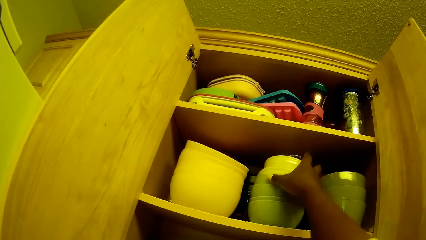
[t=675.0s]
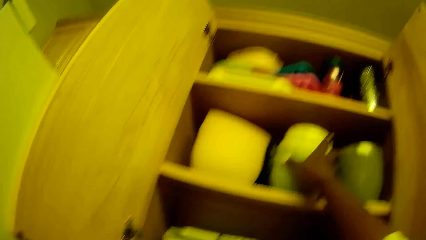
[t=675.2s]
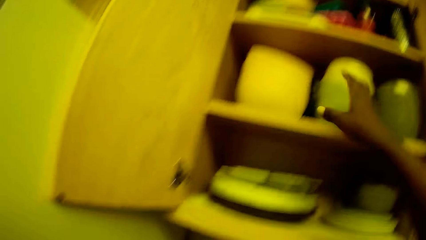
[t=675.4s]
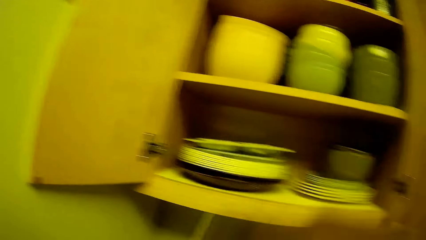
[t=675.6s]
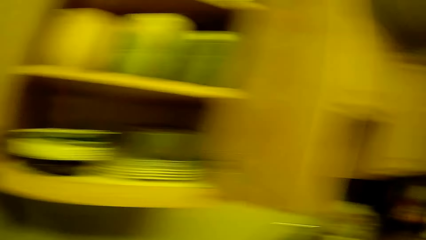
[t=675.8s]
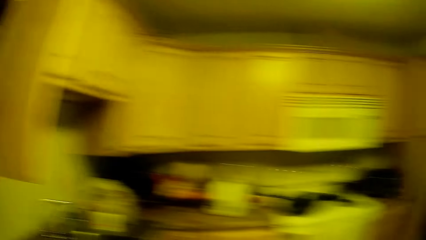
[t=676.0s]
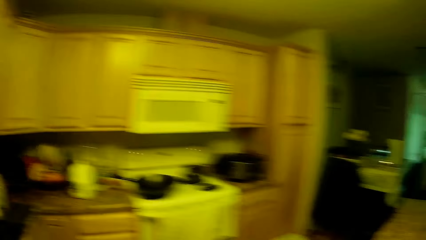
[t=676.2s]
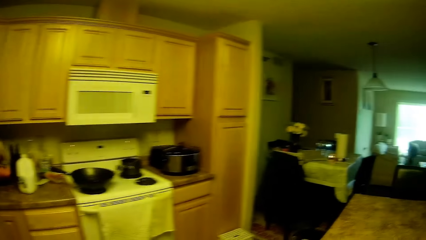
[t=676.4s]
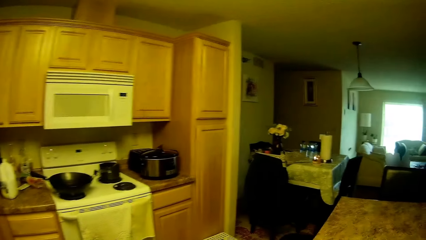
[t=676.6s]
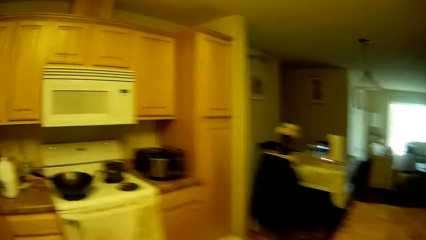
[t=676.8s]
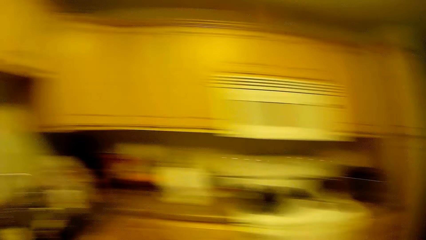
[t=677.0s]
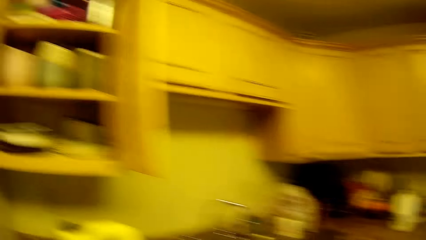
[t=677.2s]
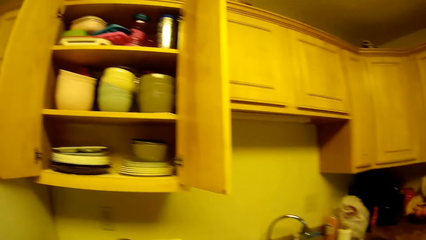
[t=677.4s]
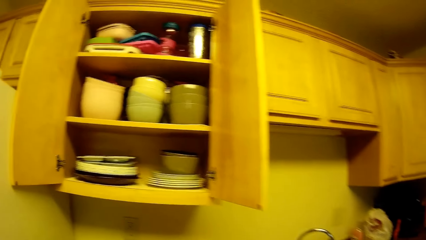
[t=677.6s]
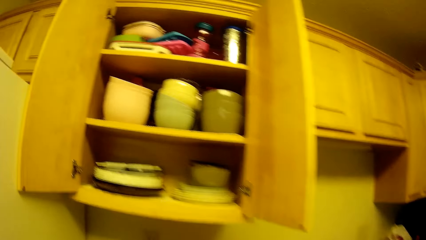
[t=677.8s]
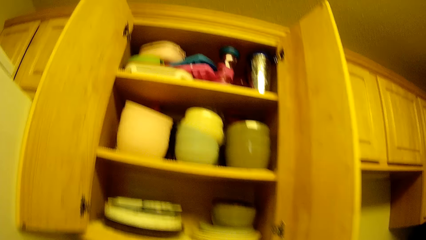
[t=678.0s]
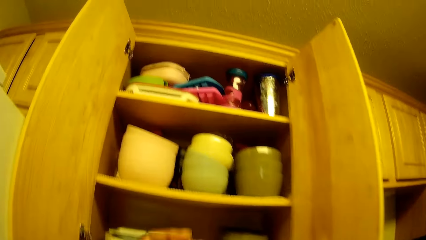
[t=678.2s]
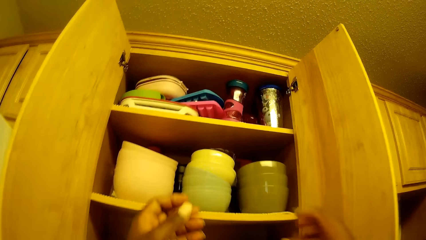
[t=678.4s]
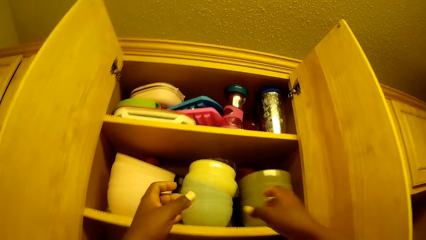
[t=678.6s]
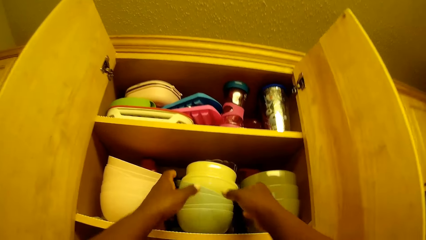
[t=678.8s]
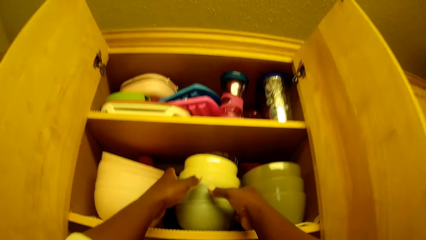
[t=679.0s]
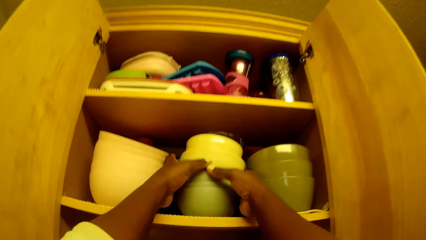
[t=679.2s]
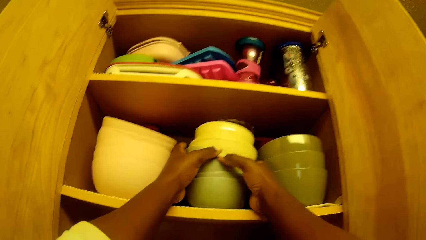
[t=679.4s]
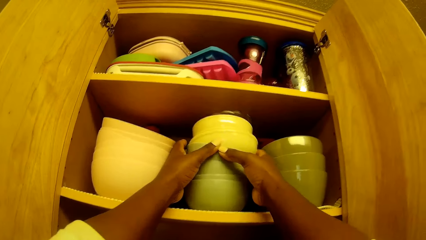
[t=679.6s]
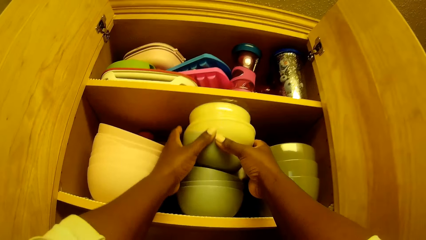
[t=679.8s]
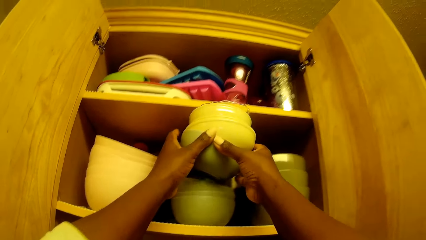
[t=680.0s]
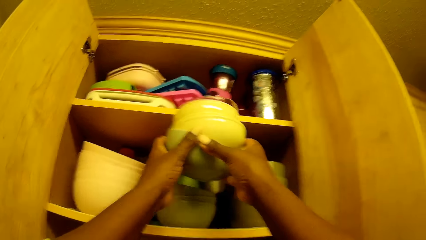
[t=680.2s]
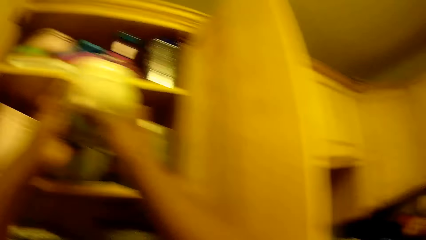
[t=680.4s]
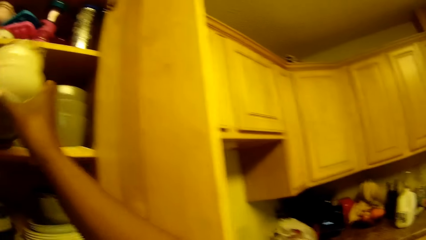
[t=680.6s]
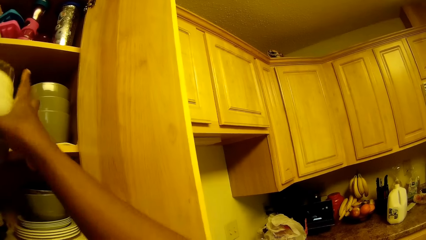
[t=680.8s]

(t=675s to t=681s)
The camera wearer removes four plates from the kitchen cabinet with both hands.

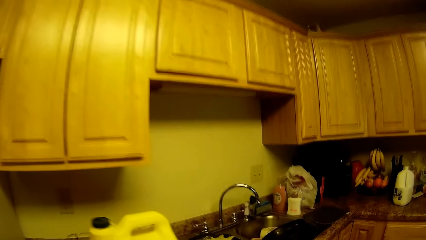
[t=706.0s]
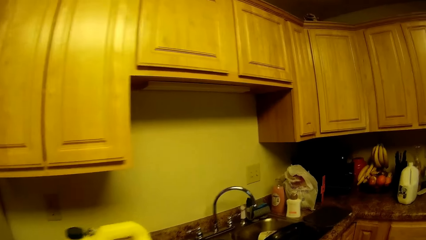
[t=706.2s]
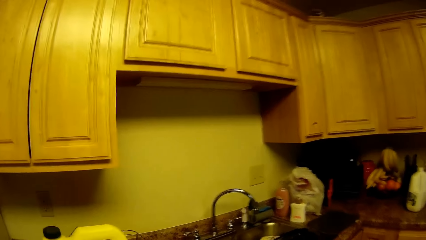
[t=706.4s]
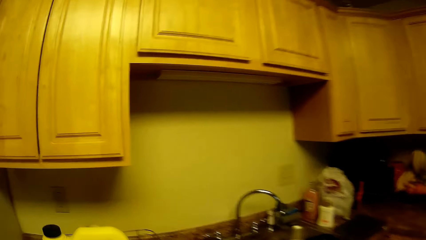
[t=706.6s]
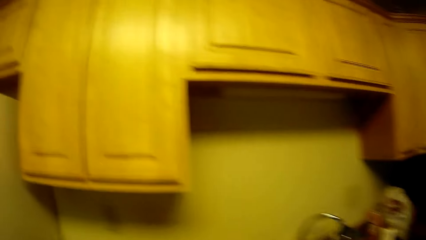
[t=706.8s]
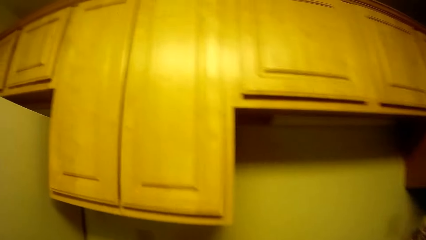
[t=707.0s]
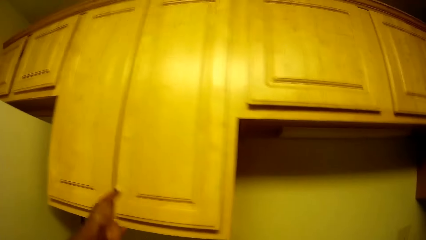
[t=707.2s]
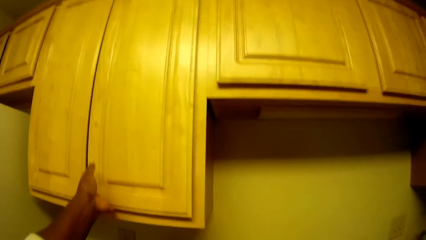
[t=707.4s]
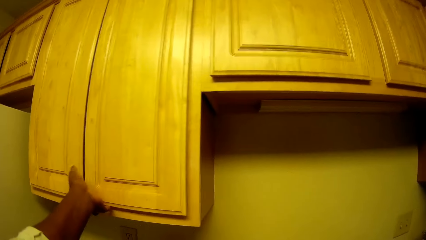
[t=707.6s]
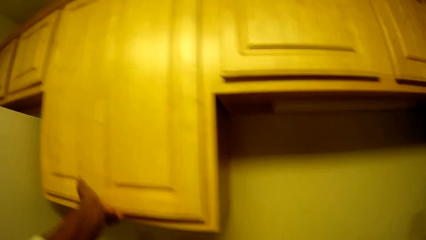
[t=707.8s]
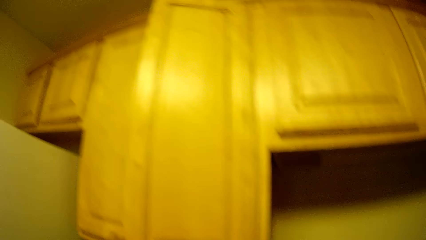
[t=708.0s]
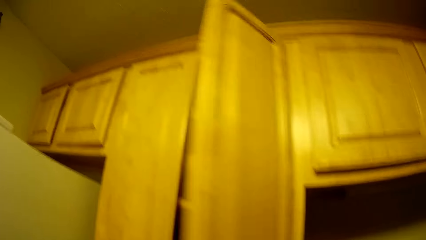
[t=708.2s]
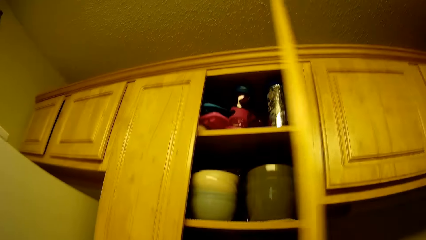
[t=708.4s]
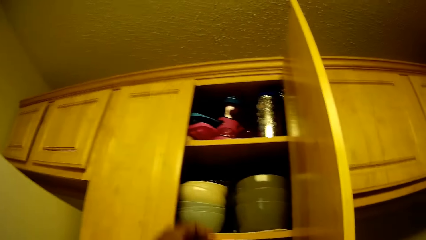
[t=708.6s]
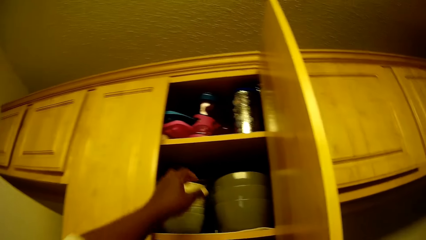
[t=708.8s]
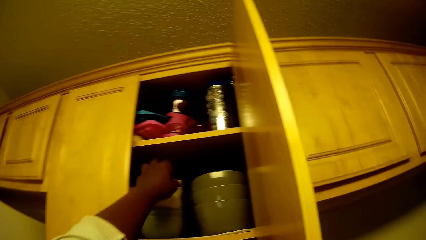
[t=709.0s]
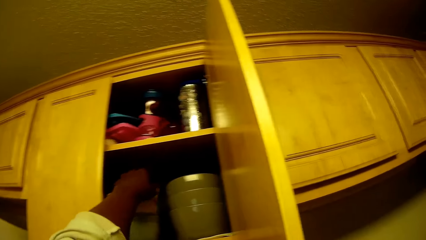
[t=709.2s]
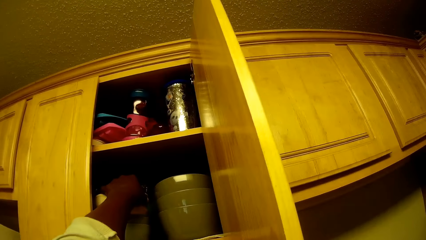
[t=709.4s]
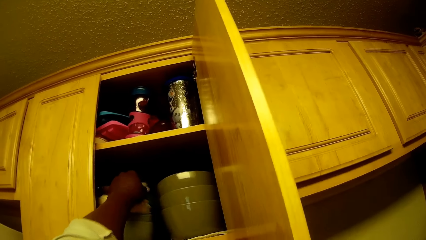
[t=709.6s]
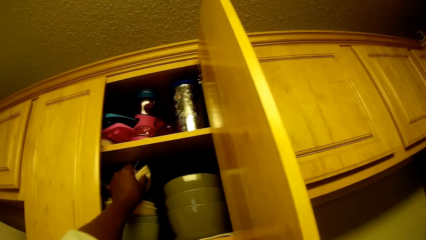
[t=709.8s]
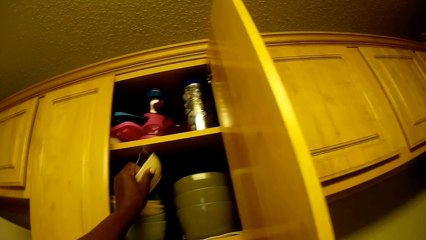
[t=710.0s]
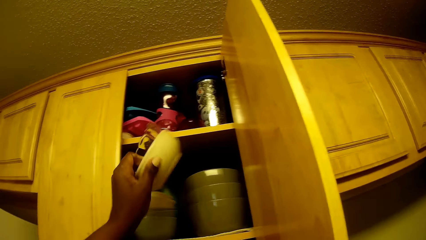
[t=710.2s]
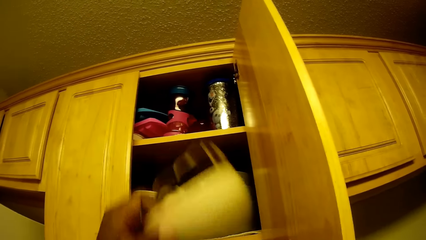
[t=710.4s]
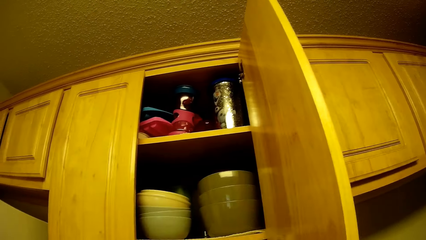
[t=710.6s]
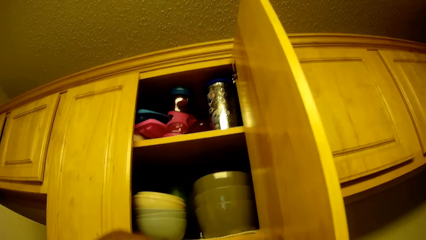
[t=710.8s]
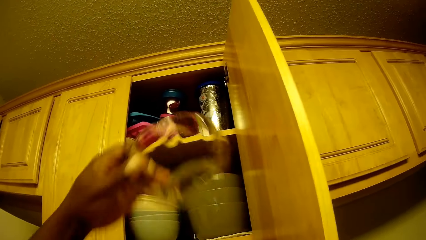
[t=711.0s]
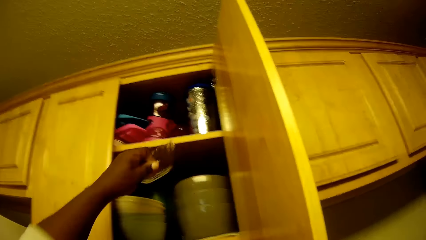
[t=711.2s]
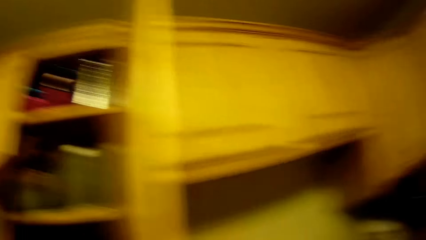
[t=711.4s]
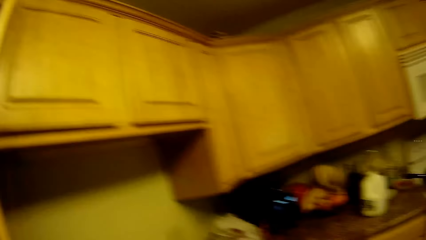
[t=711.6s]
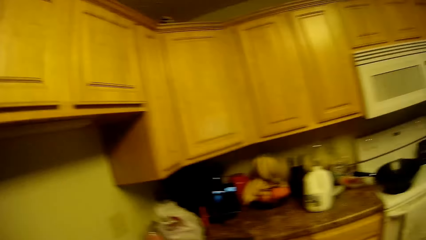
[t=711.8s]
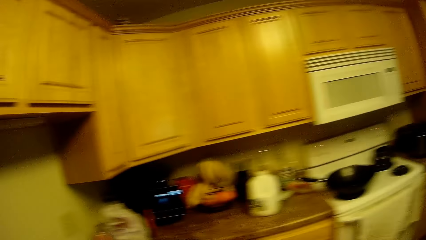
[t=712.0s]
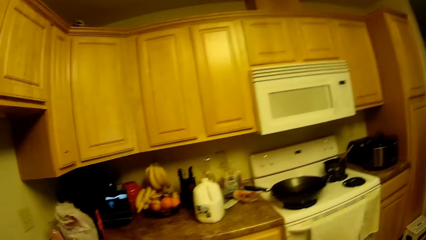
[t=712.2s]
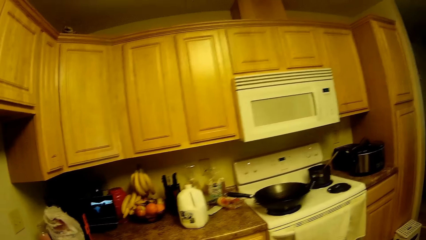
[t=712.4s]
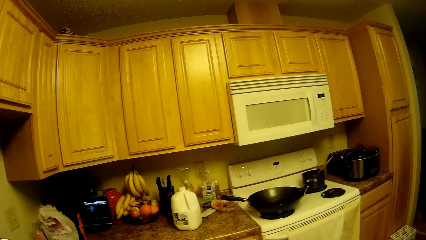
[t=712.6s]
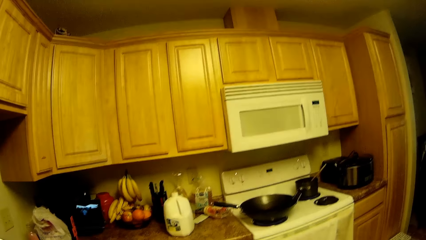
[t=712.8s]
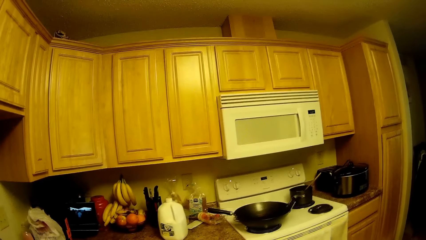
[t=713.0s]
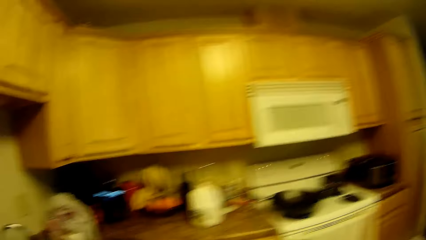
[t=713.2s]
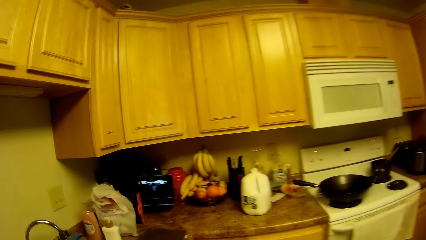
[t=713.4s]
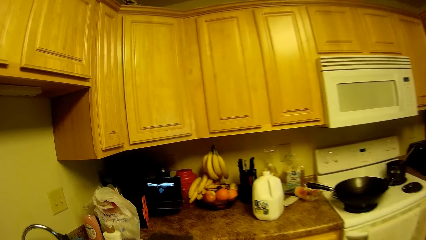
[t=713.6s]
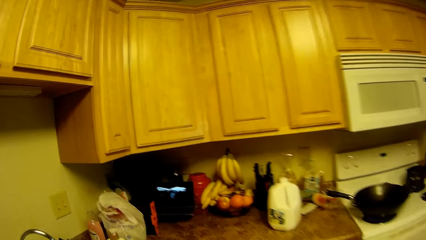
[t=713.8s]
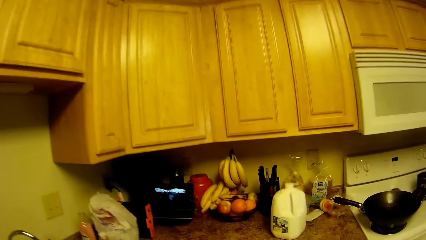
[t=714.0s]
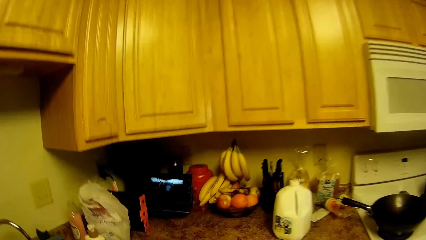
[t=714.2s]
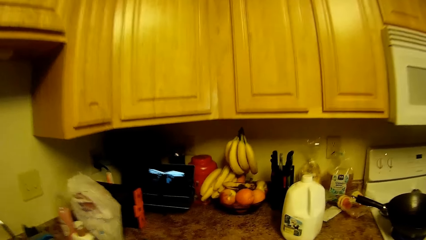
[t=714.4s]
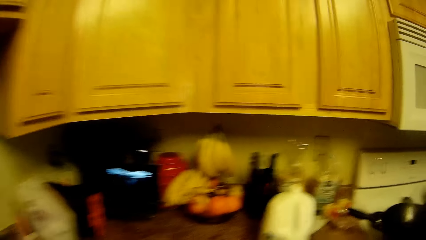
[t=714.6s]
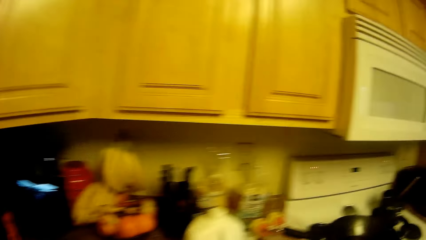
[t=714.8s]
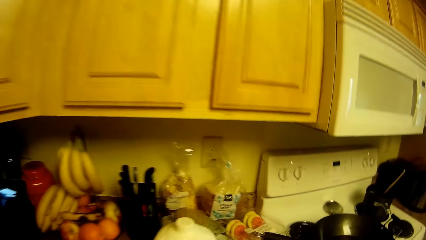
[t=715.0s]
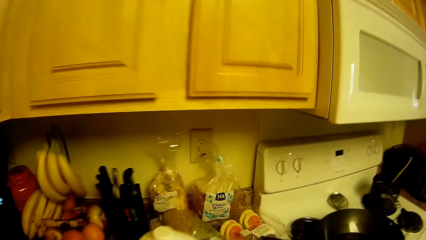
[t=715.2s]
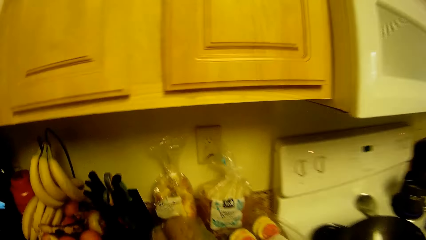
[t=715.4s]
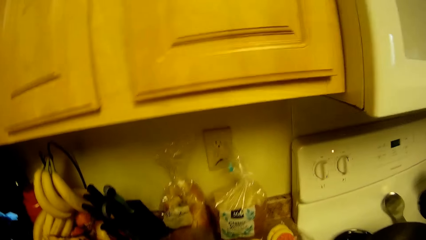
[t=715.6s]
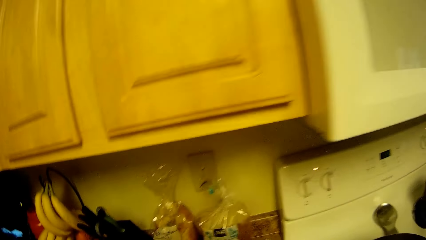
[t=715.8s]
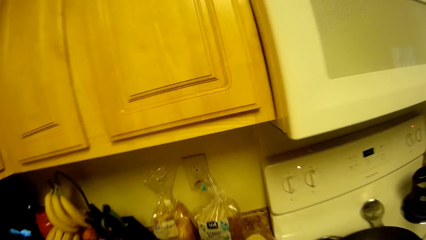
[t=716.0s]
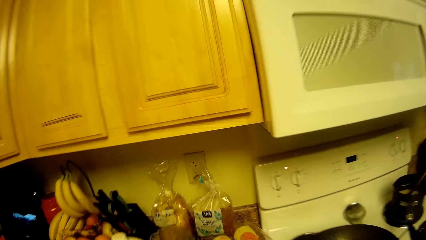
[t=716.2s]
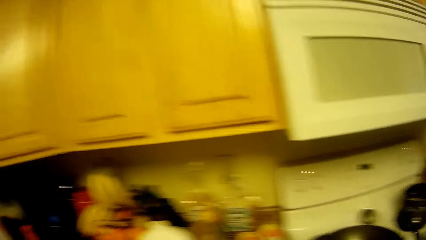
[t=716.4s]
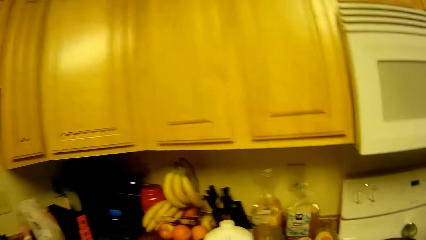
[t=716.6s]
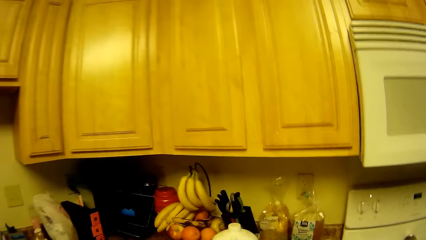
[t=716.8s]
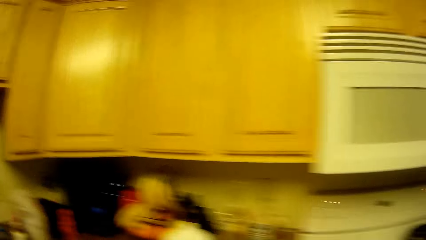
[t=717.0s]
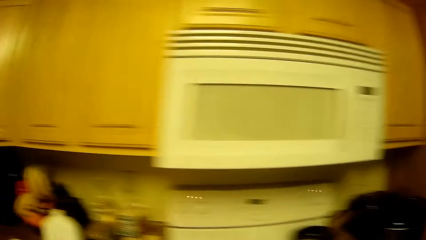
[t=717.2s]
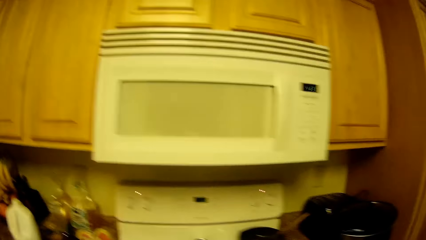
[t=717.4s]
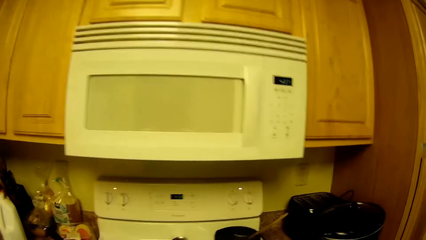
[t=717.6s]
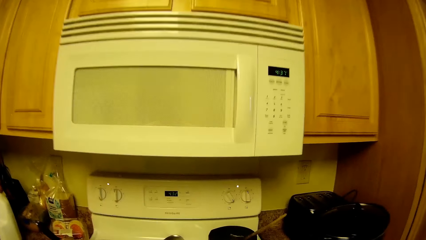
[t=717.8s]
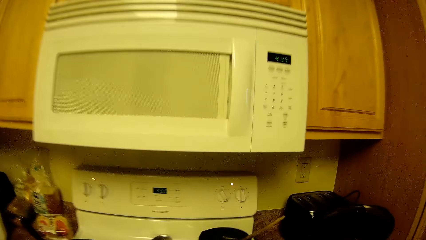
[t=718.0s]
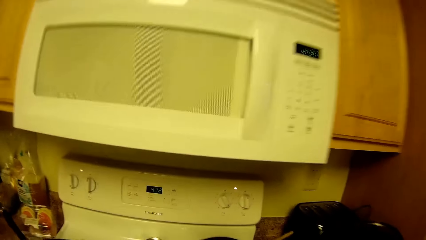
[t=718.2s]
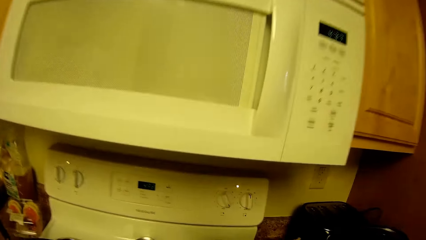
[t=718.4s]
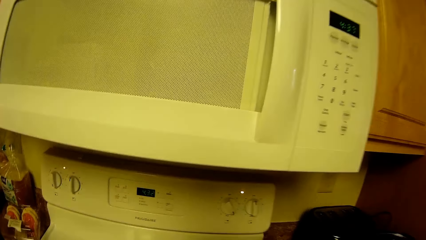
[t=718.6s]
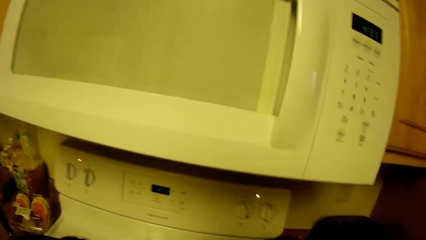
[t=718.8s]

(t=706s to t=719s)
The camera wearer opens the kitchen cabinet door with her left hand. She removes two plates from the kitchen cabinet with her left hand. She returns a plate in her left hand to the kitchen cabinet. She touches the bottle.
